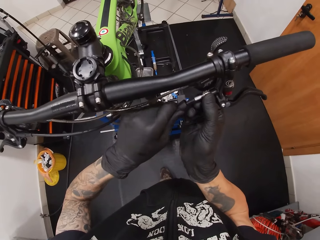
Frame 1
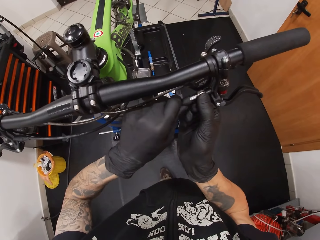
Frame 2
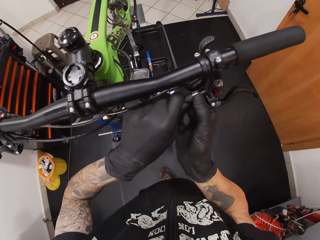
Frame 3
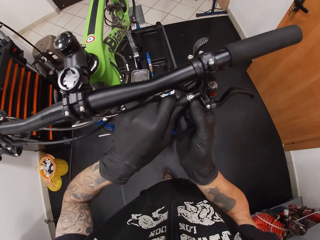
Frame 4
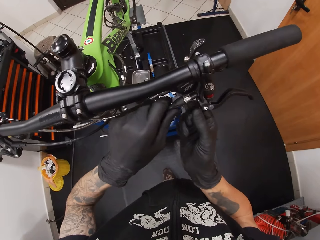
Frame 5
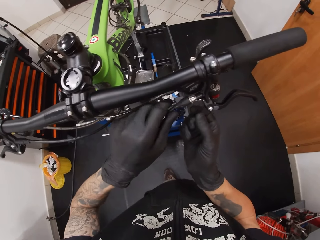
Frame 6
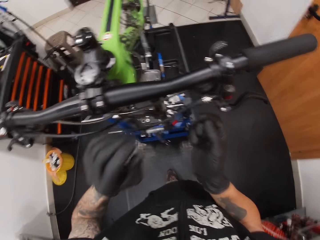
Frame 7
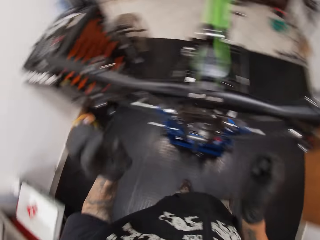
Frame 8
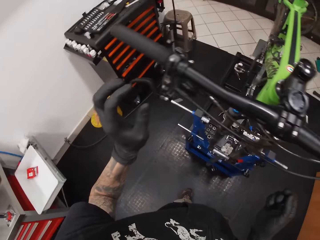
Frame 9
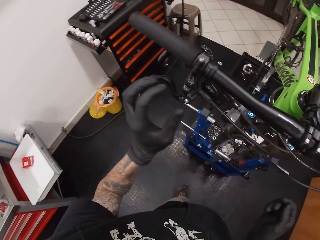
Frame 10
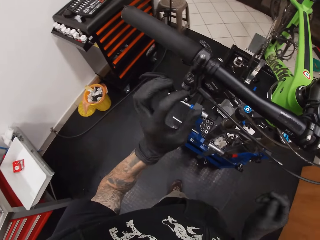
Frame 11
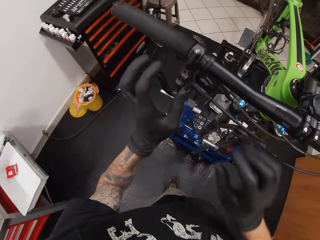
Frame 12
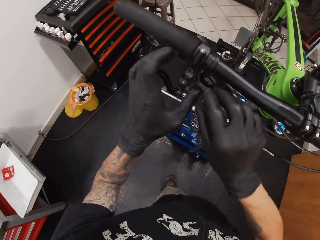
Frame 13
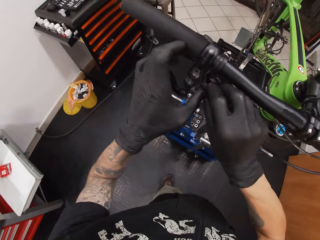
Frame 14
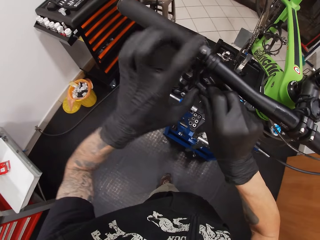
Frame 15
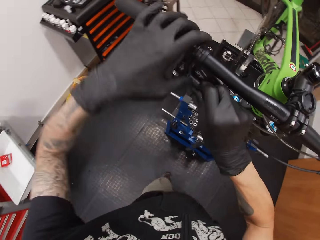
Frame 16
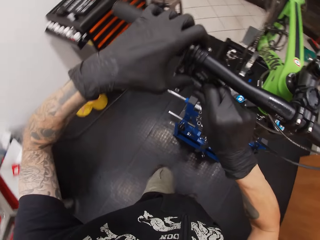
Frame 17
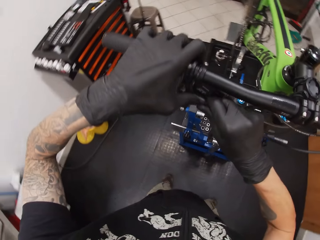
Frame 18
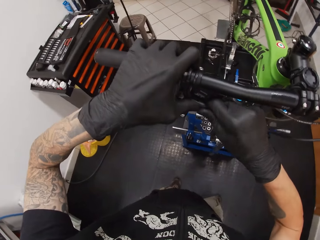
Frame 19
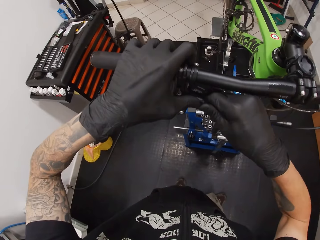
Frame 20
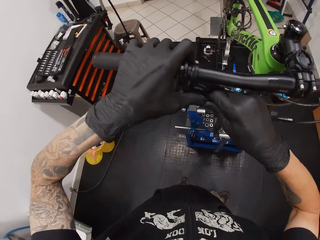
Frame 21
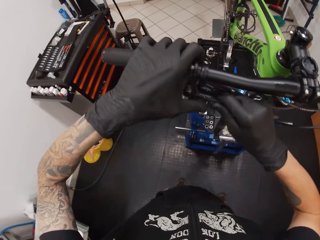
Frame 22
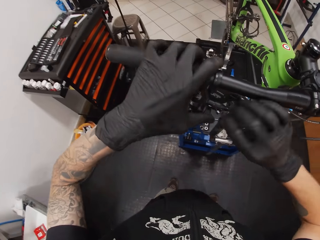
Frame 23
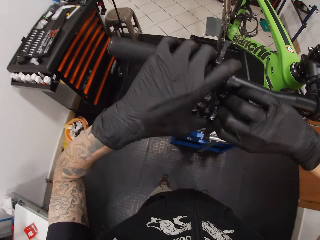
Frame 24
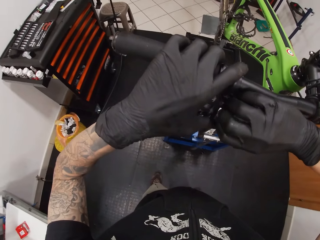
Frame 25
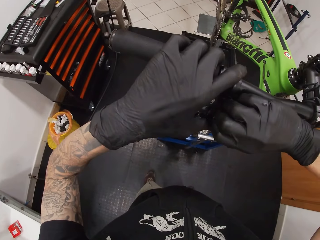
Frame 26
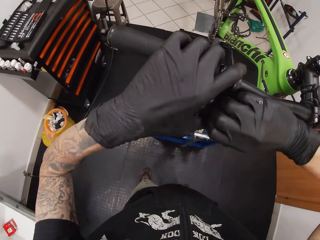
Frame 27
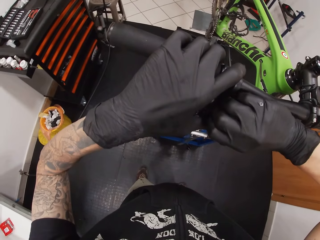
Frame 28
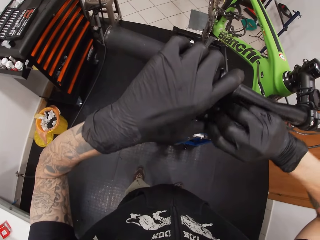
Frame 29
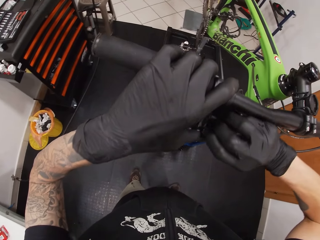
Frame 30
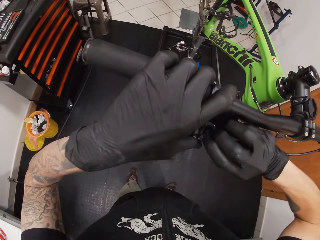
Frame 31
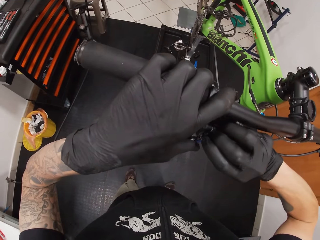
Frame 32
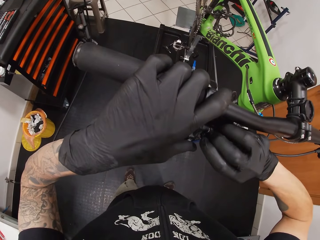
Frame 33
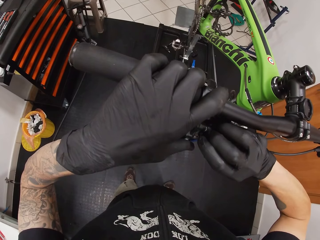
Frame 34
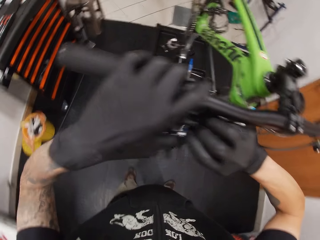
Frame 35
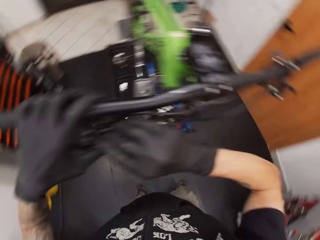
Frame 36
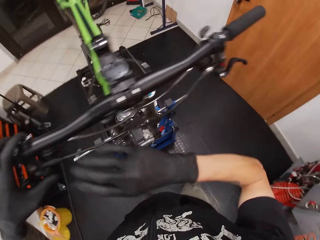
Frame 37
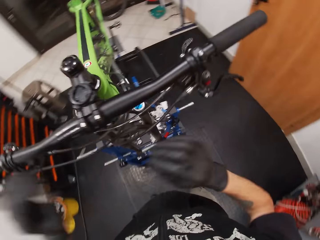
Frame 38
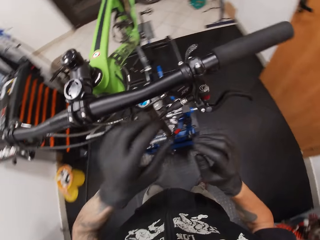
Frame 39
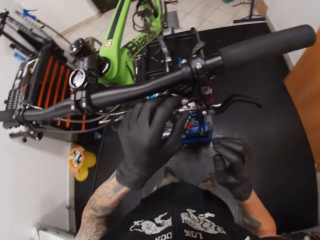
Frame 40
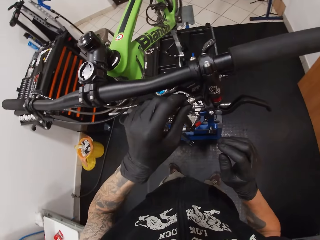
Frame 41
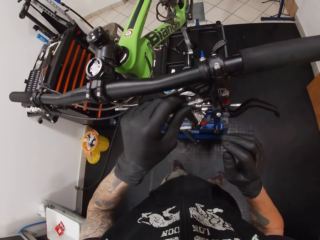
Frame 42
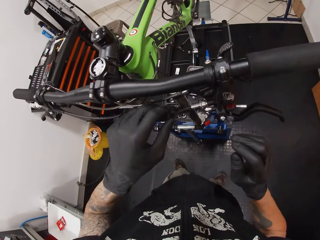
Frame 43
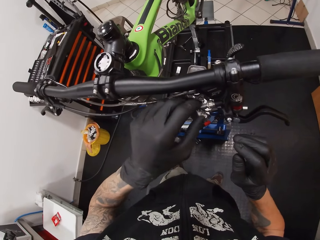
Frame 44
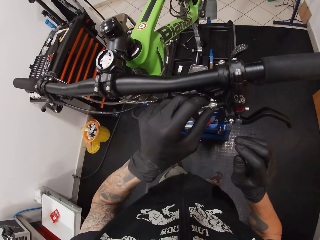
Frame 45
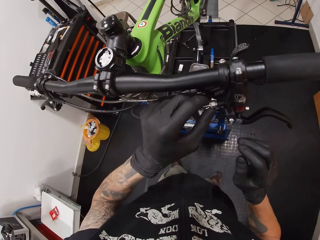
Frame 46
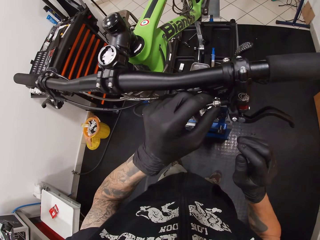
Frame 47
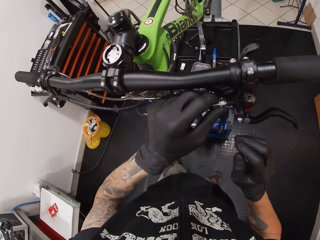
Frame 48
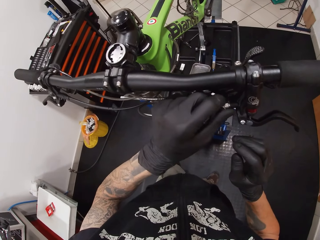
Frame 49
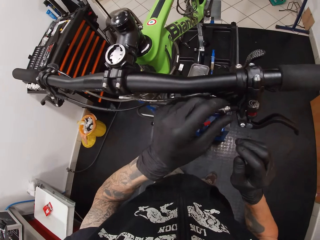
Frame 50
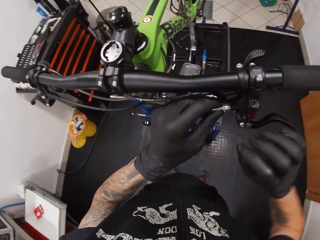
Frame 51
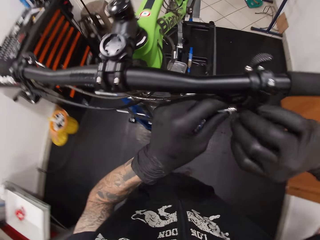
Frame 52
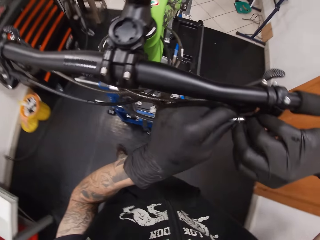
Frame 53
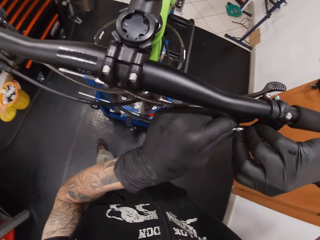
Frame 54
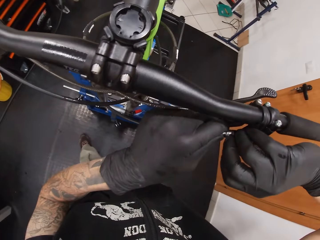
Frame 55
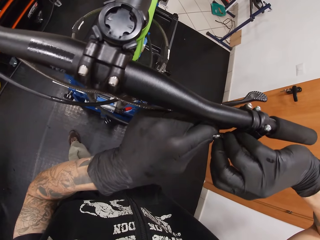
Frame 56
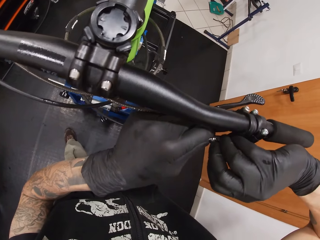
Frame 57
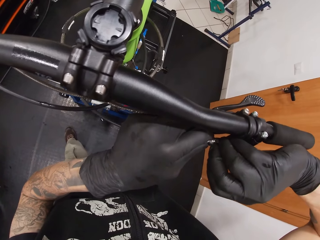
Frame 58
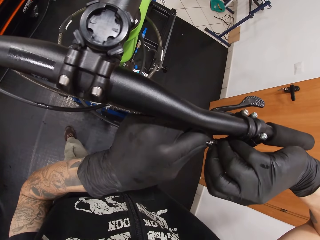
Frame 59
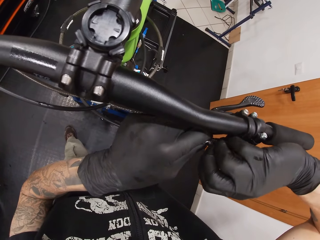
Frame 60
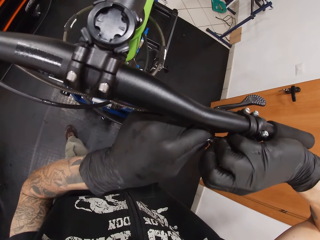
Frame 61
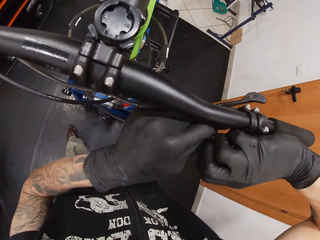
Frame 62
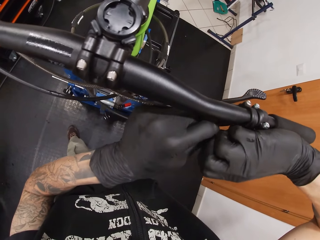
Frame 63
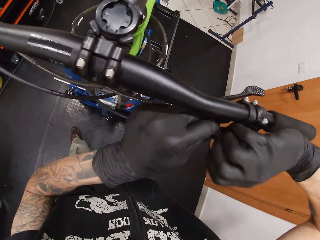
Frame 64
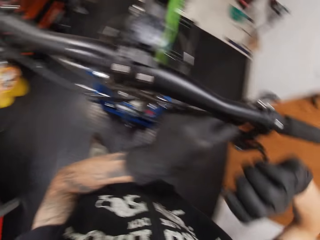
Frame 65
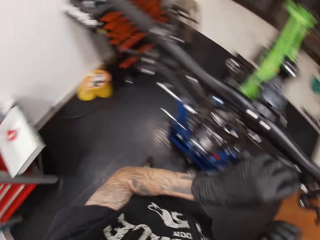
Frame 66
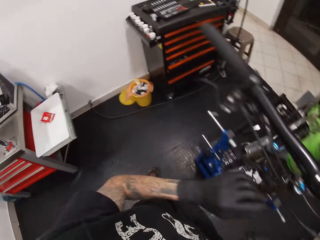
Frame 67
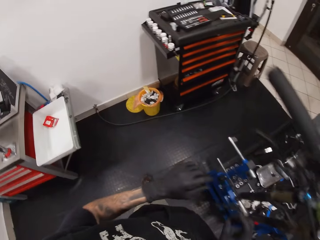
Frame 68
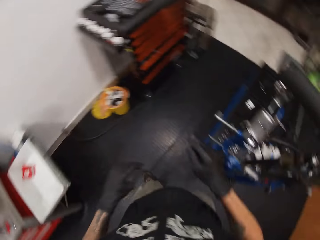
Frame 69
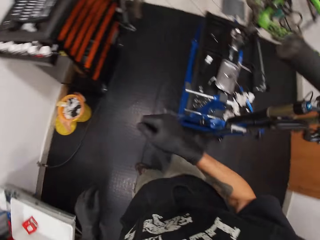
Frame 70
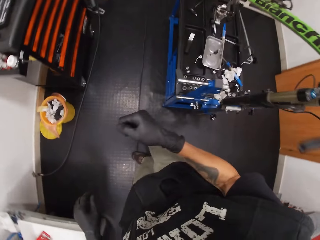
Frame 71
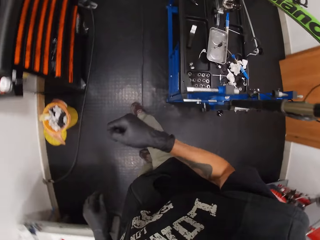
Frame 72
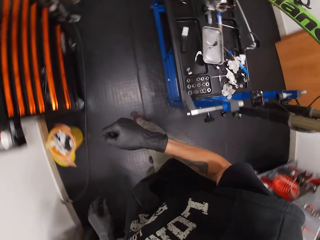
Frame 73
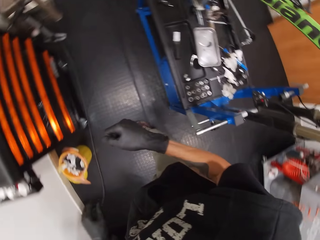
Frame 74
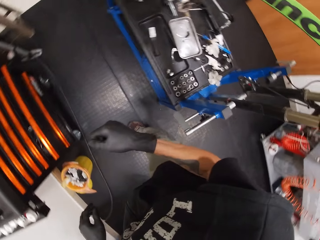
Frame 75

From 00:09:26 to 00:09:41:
The camera wearer holds part of the bicycle with the other hand. He moves part of the bicycle. He adjusts a brake cable of the bicycle with both hands. He holds the bicycle handlebar with the left hand. He tightens part of the bicycle. He adjusts the brake cable of the bicycle with his left hand. He moves part of the bicycle. He adjusts the brake cable of the bicycle with both hands.

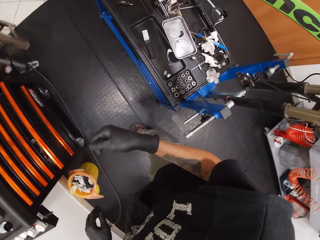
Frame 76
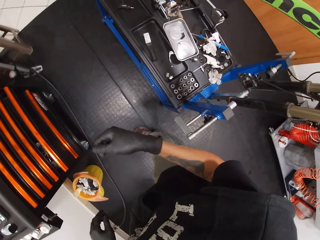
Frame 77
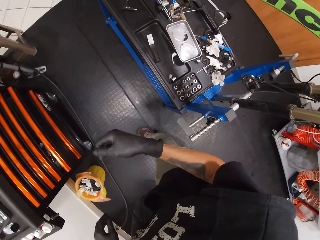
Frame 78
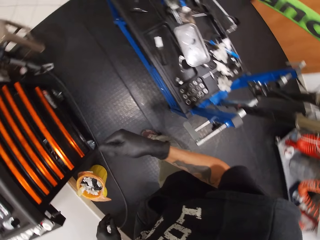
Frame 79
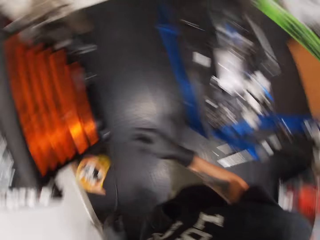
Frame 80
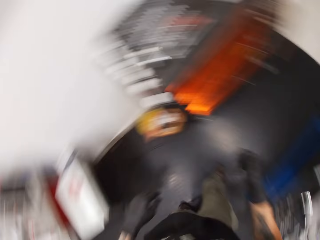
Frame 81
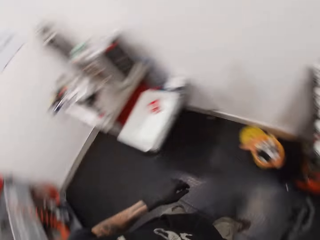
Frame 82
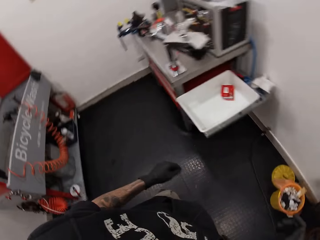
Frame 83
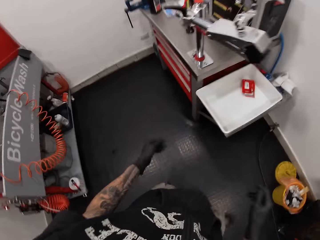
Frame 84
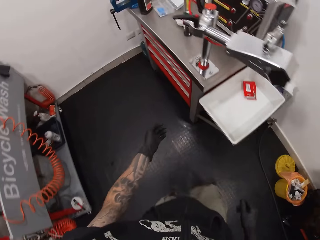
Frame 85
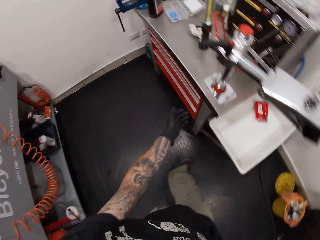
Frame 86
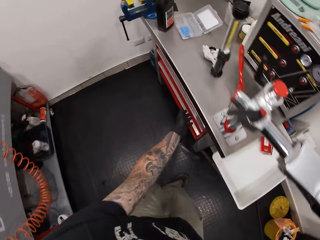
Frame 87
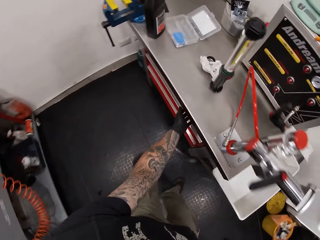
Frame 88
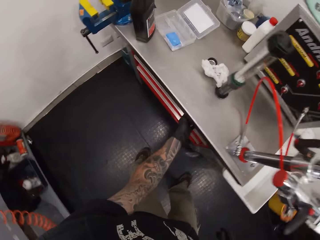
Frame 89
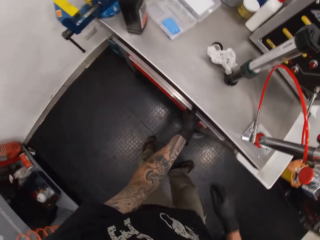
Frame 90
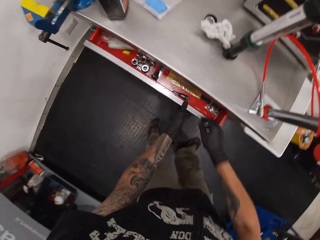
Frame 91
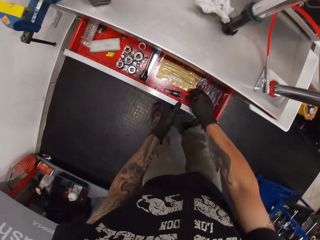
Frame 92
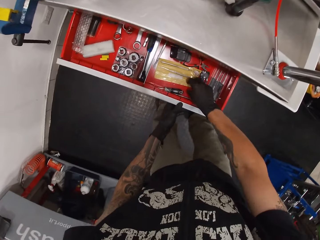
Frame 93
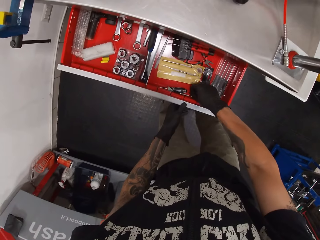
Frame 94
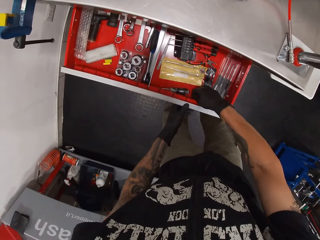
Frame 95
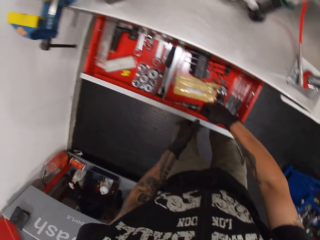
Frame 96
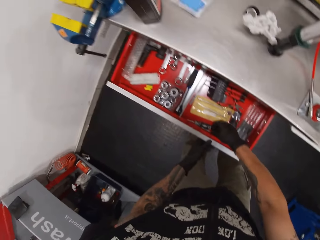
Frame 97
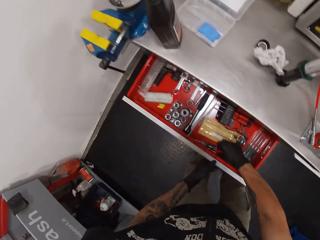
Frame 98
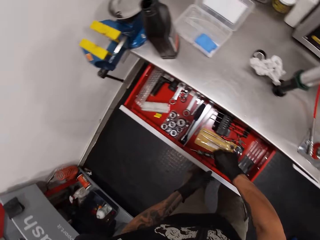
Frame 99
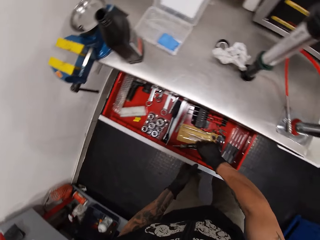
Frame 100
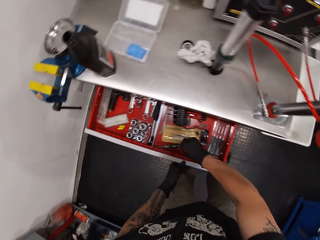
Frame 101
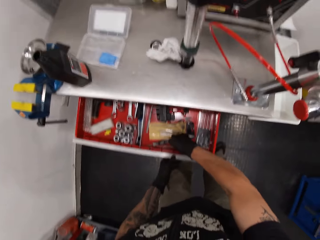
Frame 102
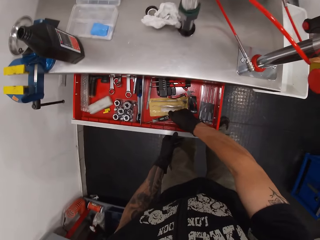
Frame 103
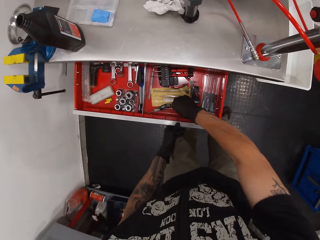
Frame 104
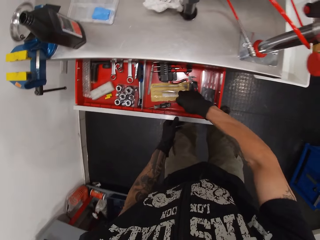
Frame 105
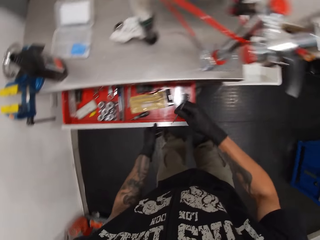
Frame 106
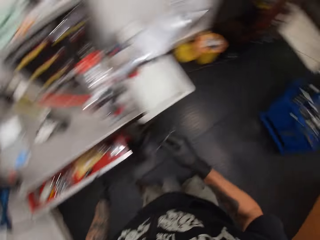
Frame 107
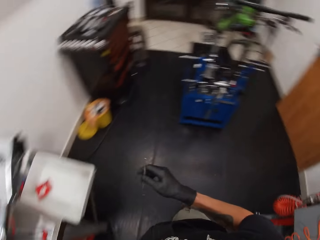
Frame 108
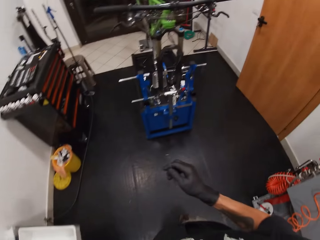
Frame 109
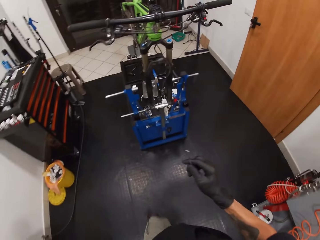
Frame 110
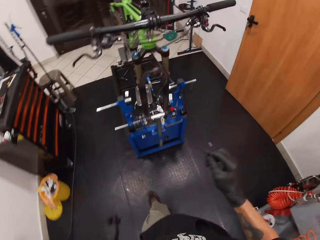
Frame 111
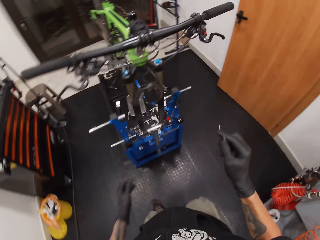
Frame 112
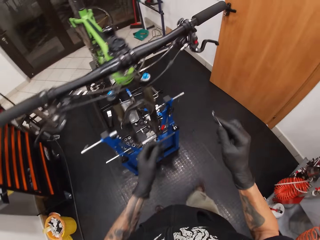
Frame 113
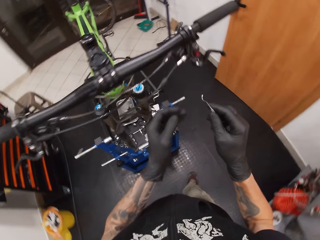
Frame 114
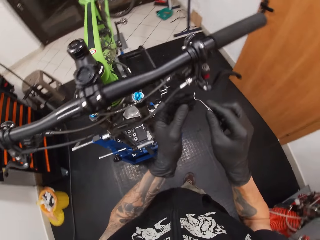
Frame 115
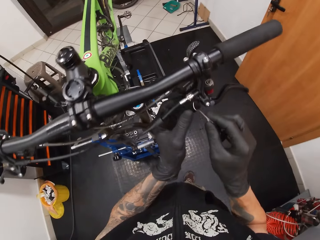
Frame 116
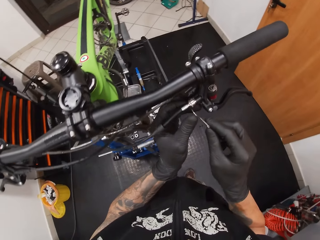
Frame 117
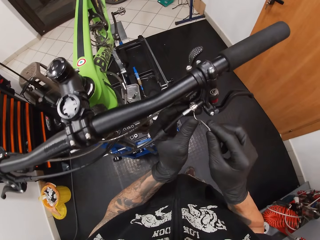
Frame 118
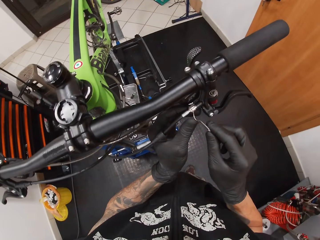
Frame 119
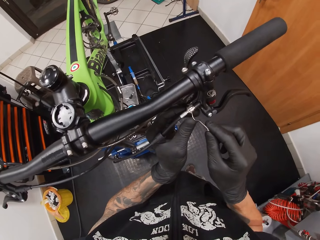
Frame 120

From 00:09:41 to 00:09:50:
The camera wearer opens a tool drawer with his left hand. He picks up a hook and pick from the drawer with his right hand. He closes the tool drawer with his left hand.
